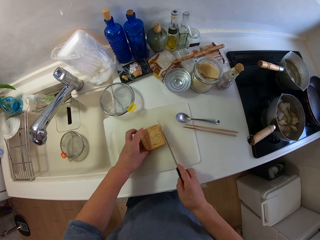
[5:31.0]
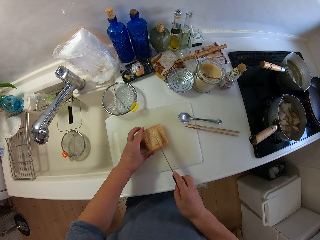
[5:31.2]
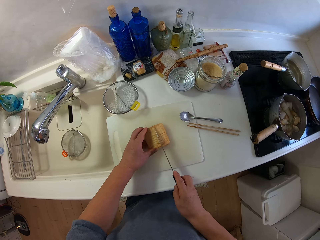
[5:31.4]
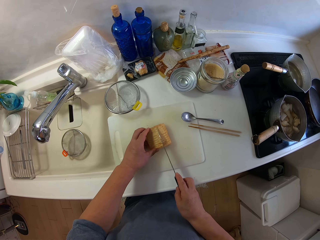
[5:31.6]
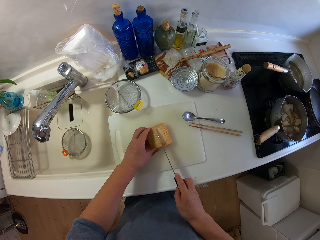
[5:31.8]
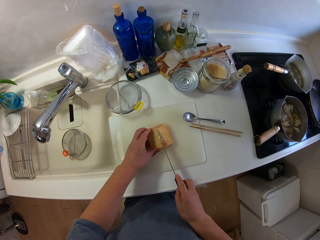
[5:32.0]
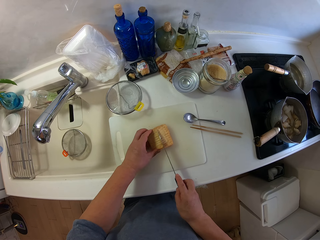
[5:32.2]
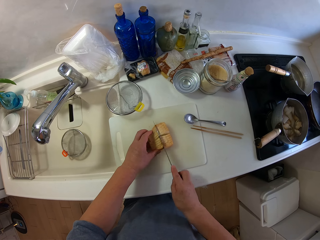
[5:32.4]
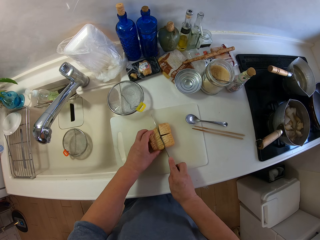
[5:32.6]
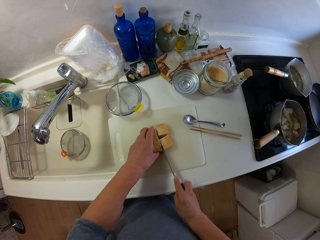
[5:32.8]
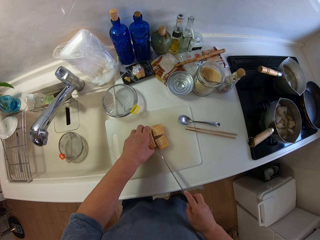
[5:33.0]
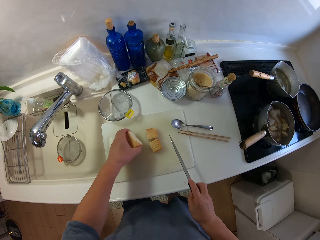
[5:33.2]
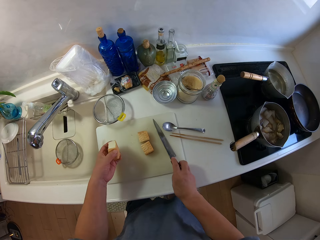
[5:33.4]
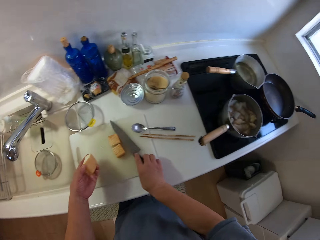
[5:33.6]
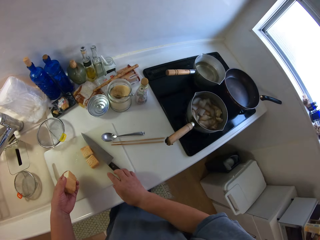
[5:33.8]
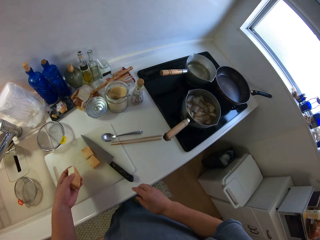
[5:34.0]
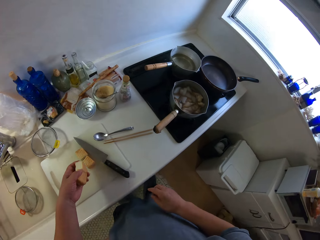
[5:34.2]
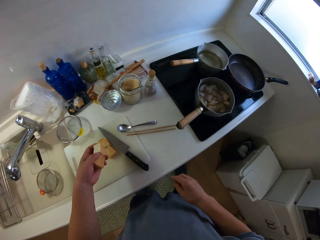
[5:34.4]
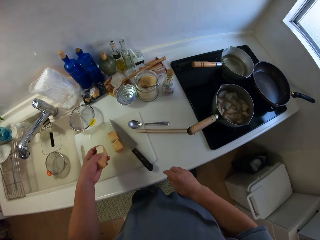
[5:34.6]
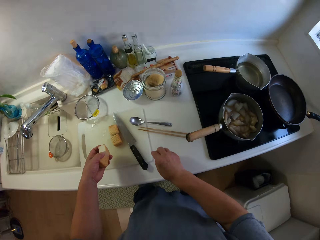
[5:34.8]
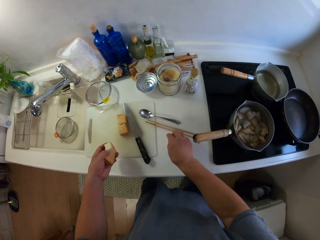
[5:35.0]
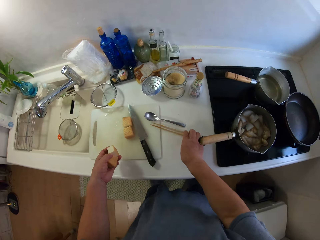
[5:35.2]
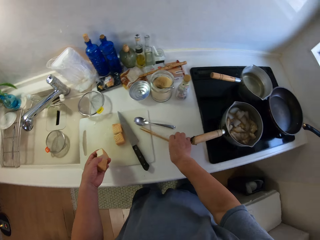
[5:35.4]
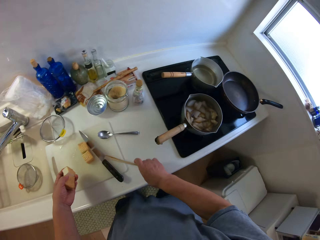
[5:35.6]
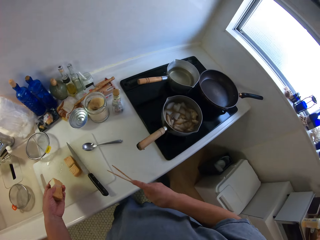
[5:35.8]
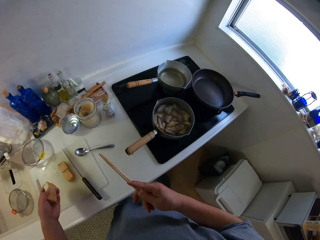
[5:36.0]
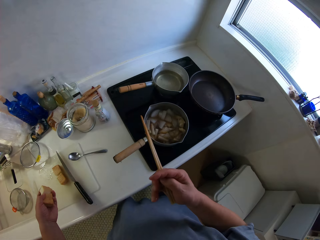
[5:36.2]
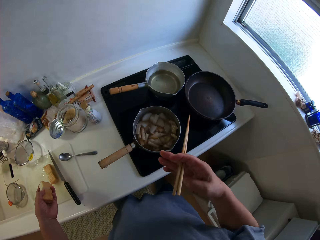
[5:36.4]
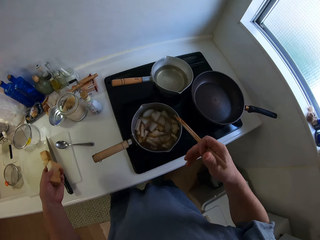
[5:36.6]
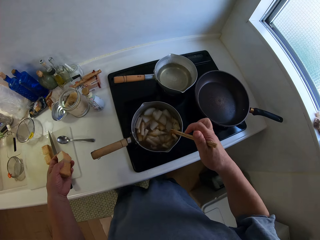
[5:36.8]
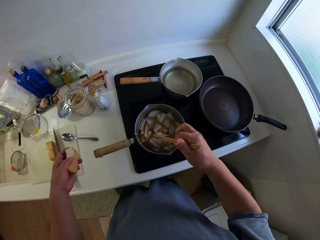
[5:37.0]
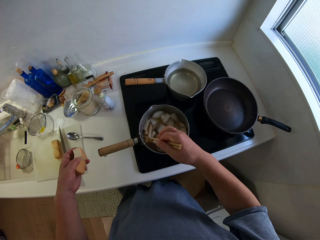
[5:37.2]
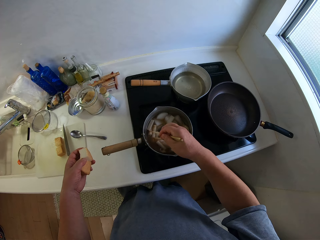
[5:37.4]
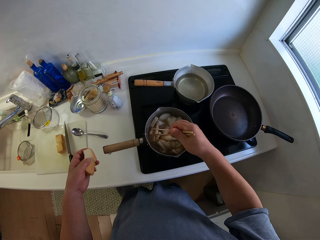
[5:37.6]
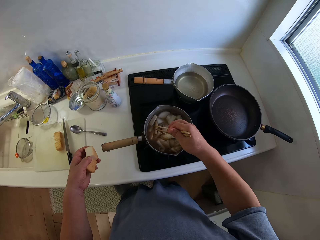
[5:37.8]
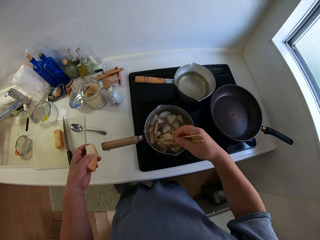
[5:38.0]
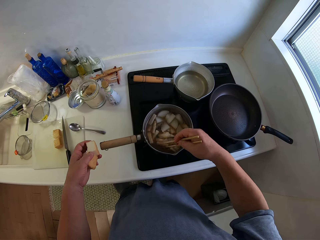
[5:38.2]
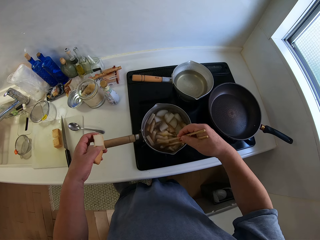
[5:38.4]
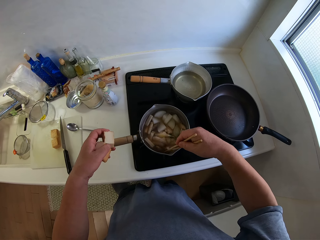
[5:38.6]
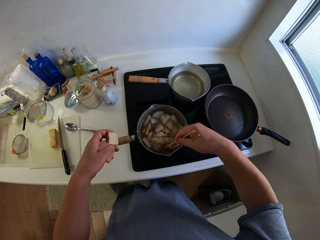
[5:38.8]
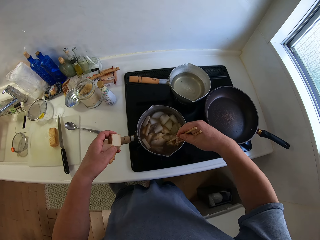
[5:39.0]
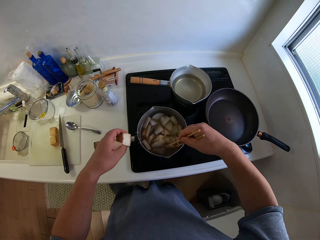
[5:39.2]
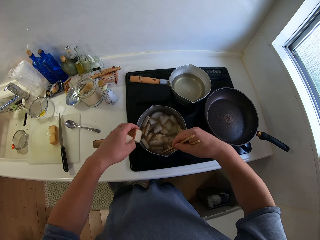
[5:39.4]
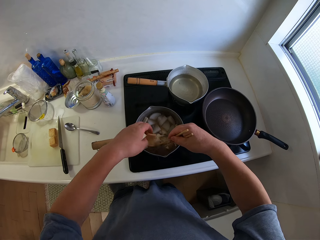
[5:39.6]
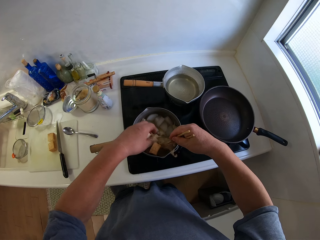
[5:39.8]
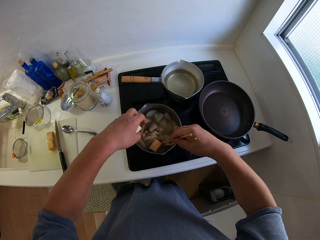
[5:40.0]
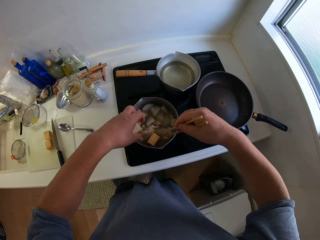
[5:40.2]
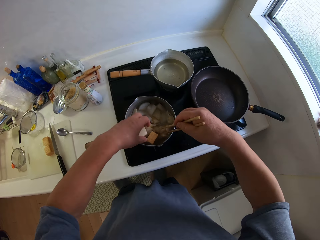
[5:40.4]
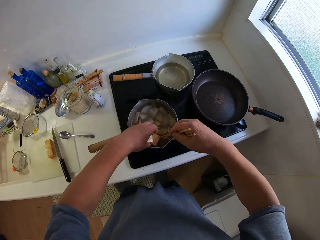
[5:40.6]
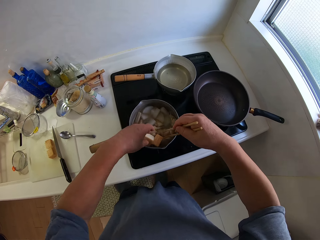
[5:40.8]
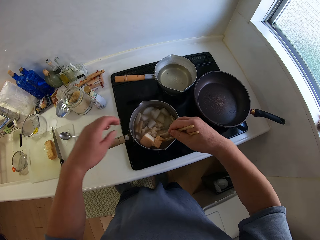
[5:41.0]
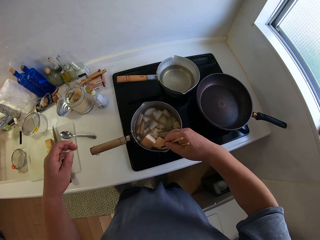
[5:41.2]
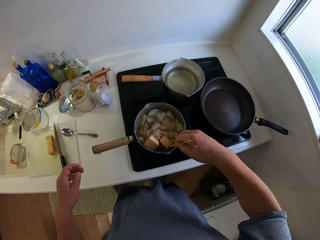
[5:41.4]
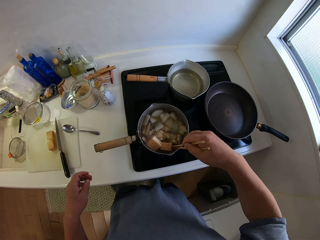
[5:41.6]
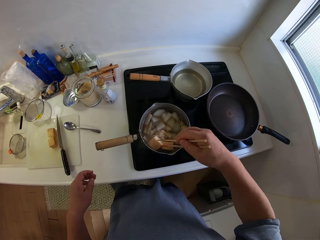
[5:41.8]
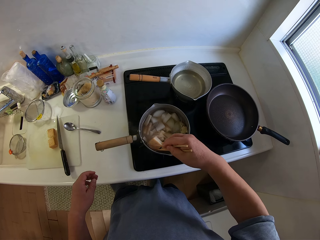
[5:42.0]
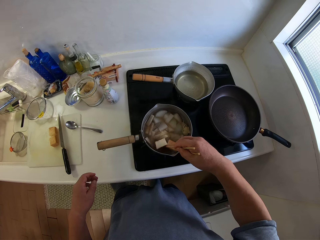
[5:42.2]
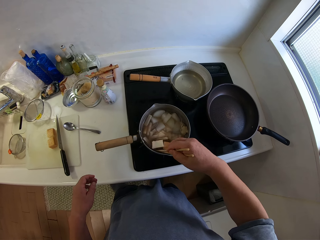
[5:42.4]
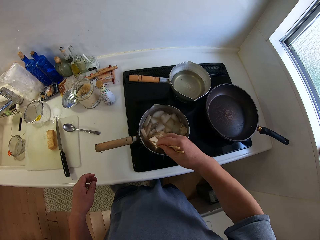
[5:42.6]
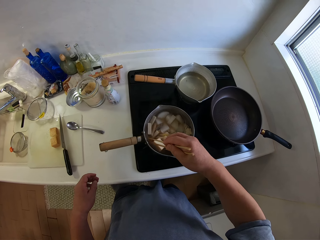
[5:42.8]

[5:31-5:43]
The camera wearer cuts something on the chopping board with a knife. He picks up something on the chopping board. He holds a part of the piece of yam in his left hand. He drops the knife on the chopping board. He walks around the kitchen. He picks up the knife on the chopping board. He picks up the chopping sticks from the slab. He stirs the food in the pot with the chopping sticks. He drops the pieces of yam in the pot of food. He stirs something in the cooking pot with the chopping sticks.

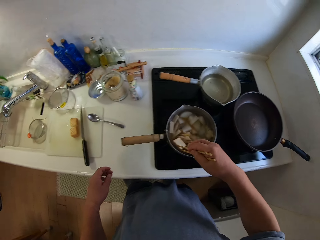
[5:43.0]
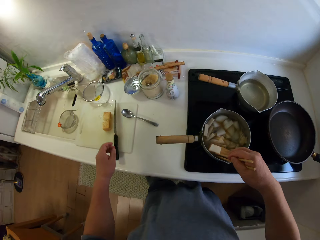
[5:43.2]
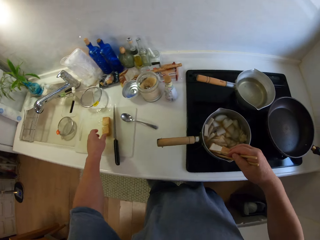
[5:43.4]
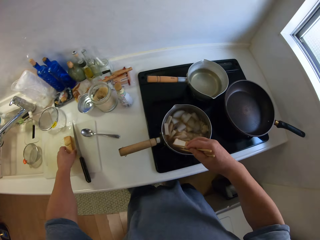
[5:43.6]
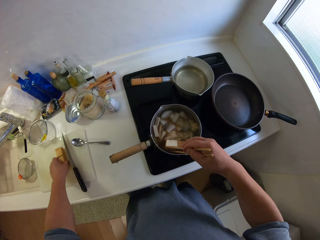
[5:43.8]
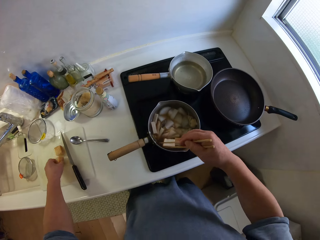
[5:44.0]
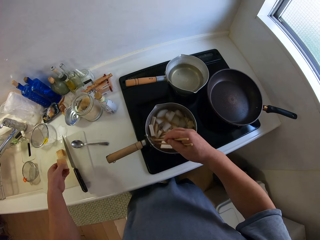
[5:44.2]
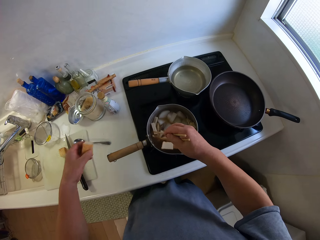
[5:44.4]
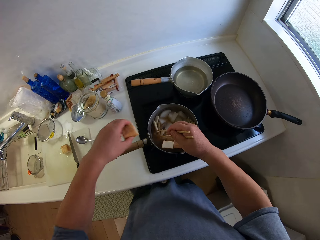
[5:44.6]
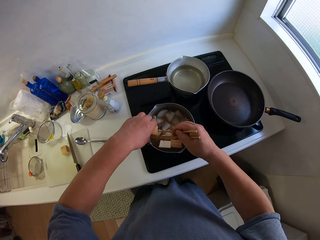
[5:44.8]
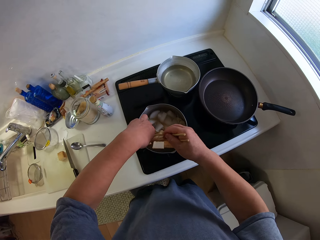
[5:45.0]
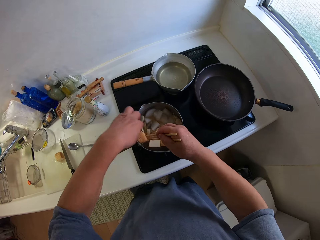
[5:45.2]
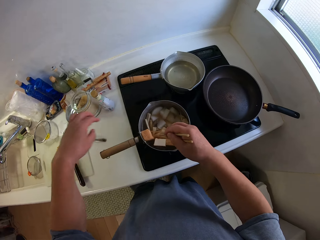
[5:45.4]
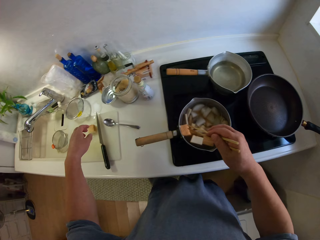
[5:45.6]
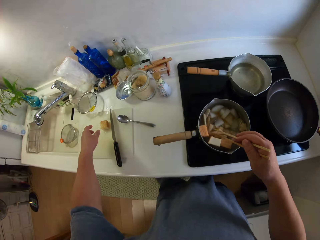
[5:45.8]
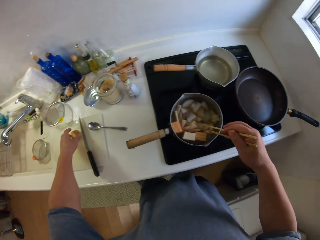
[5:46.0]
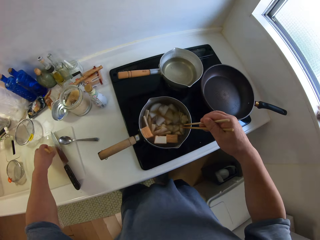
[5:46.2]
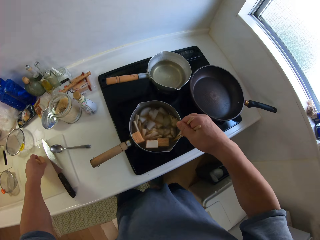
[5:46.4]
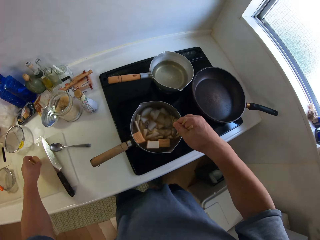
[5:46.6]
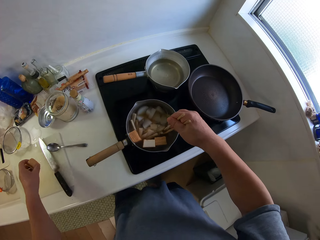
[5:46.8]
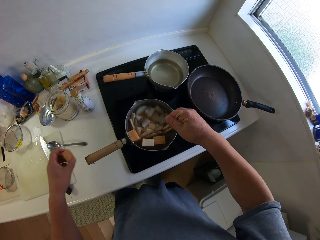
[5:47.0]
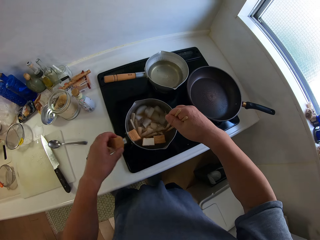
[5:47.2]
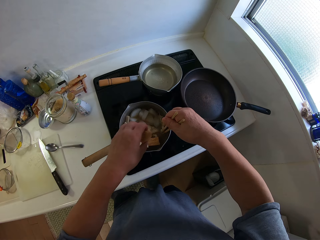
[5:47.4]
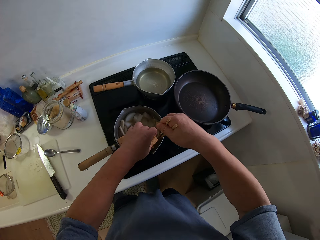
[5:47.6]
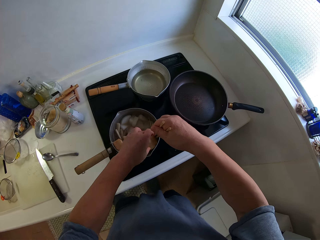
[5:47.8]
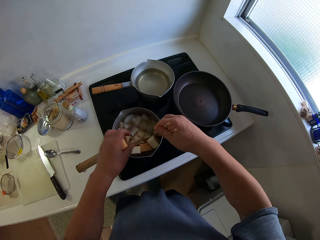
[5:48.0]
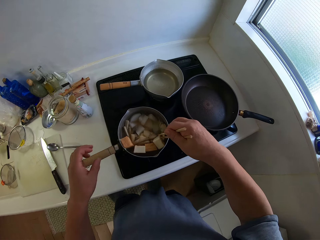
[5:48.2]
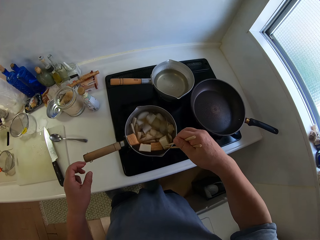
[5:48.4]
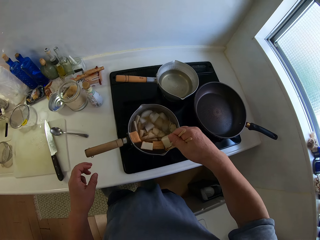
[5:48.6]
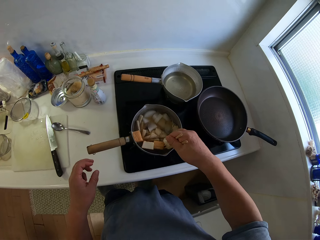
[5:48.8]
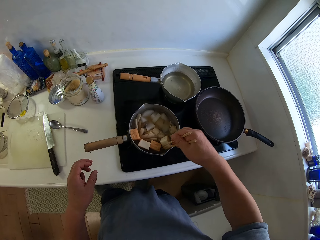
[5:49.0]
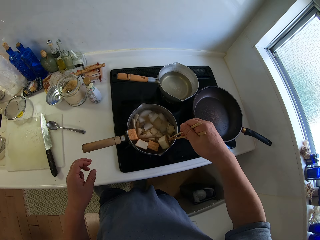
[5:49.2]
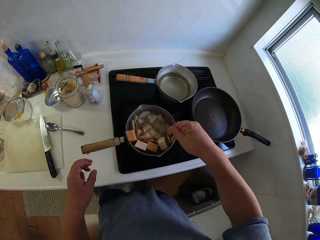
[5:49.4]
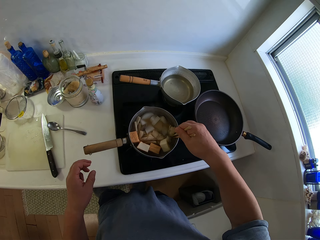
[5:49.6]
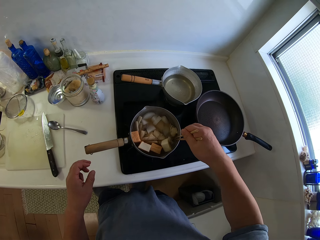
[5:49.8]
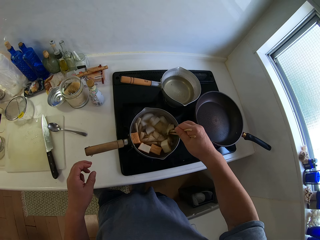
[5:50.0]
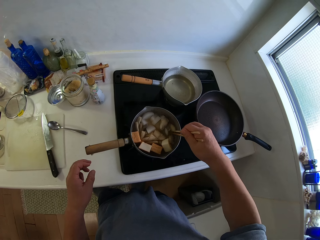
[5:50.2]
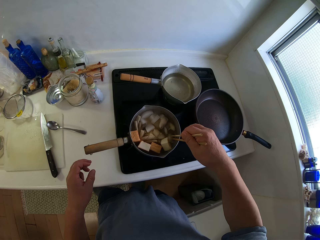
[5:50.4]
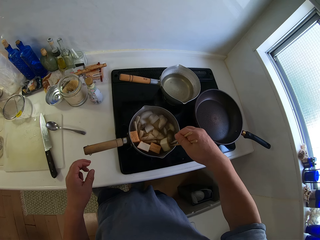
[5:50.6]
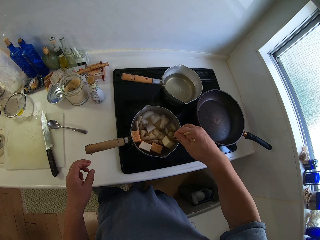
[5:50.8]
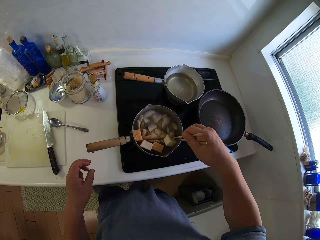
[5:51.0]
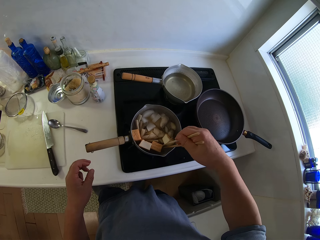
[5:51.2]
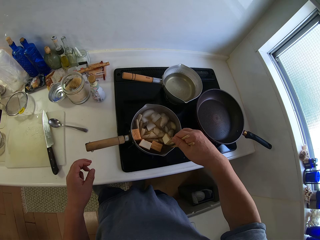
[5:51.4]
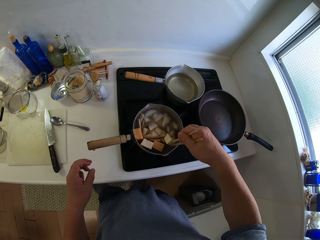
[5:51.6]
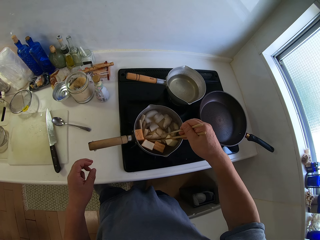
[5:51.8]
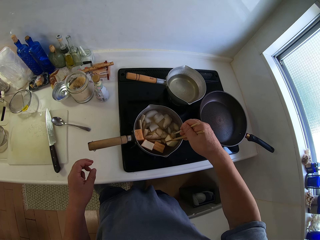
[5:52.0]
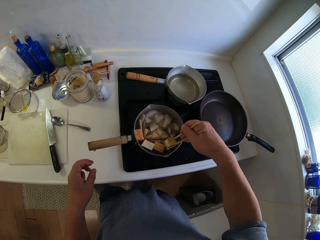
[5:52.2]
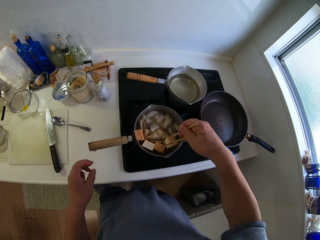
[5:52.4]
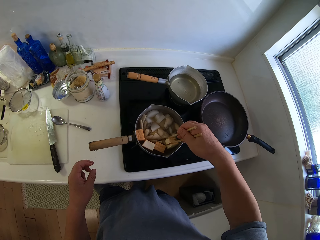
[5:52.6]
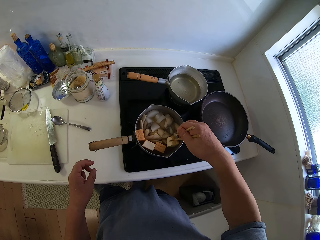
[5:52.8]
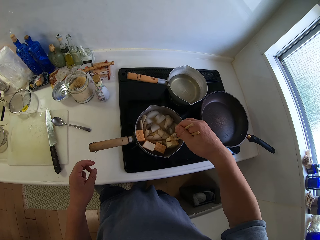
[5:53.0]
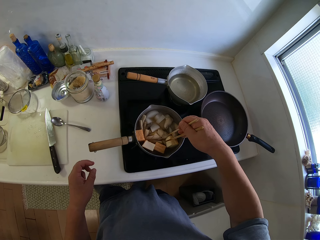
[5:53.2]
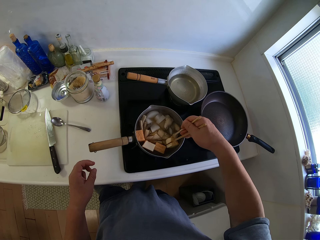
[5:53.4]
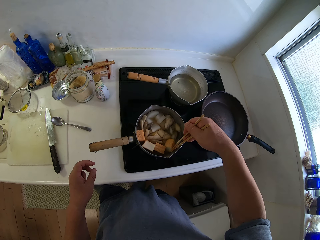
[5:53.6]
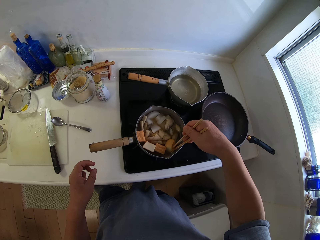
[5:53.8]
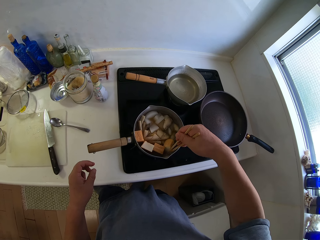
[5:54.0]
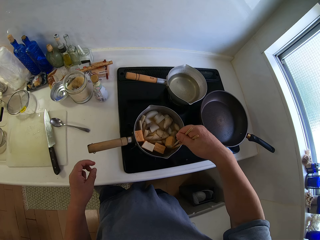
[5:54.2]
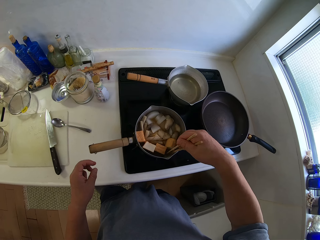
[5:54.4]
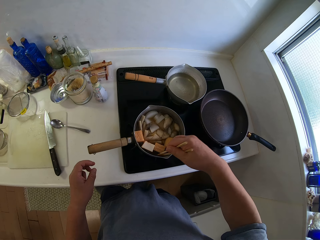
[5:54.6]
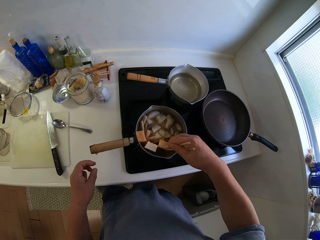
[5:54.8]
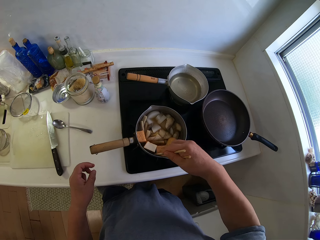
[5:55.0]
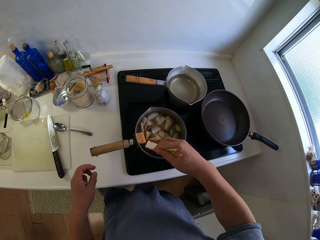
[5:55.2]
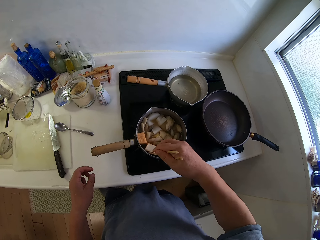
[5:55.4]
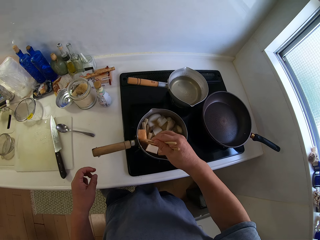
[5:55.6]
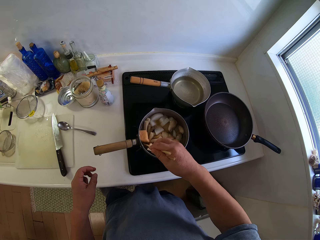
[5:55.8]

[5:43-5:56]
The camera wearer picks up something on the chopping board. They put something in the cooking pot. They pick up something on the chopping board. They put something in the cooking pot. They stir the food in the pot with chopsticks.
